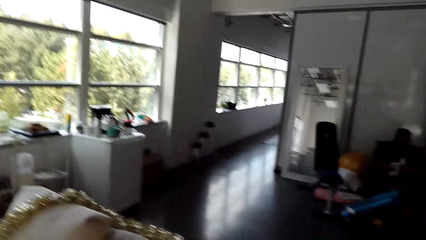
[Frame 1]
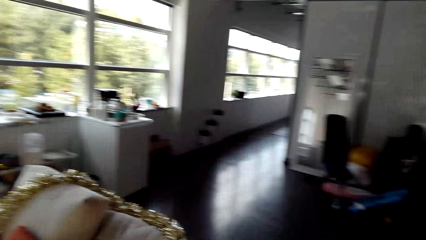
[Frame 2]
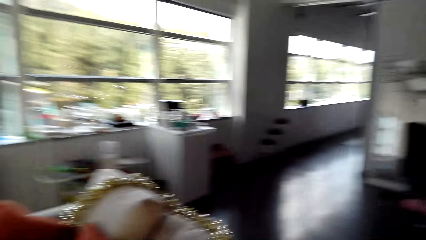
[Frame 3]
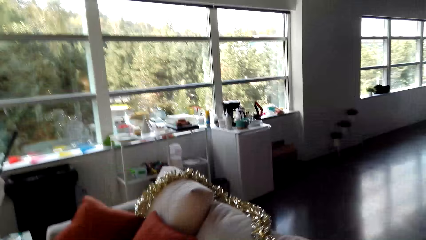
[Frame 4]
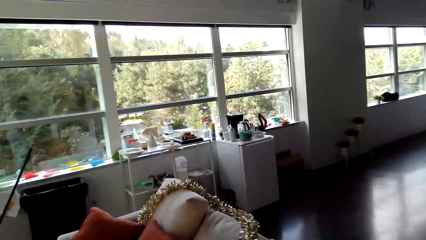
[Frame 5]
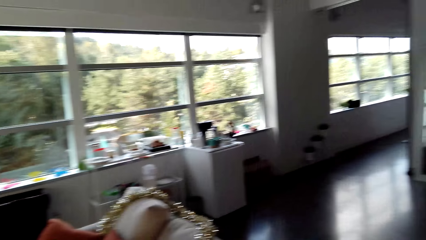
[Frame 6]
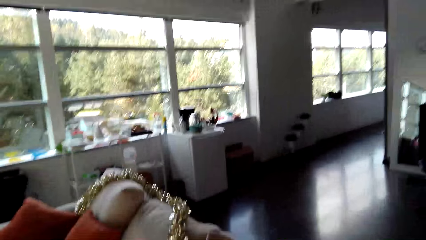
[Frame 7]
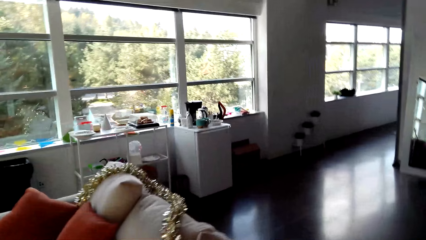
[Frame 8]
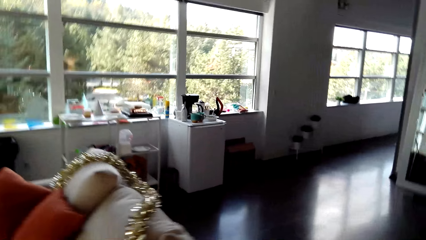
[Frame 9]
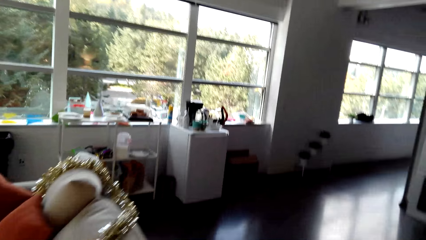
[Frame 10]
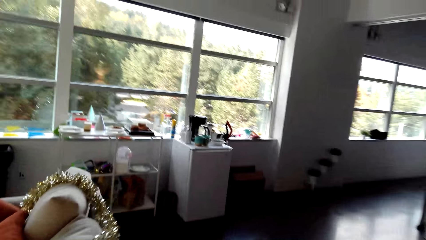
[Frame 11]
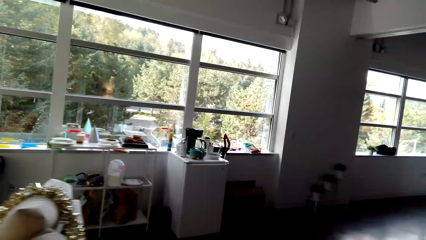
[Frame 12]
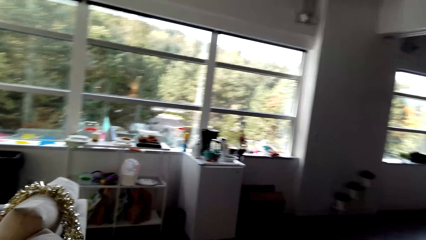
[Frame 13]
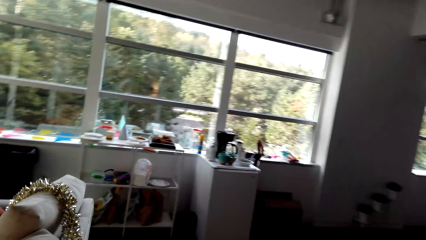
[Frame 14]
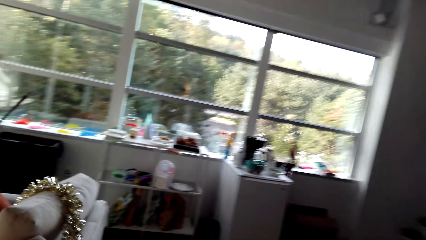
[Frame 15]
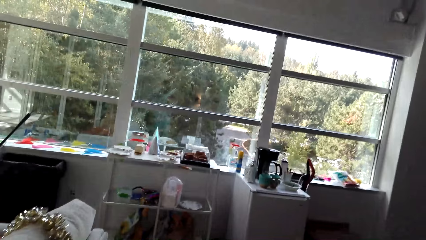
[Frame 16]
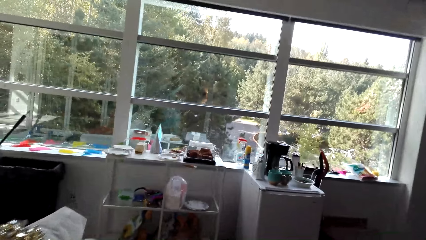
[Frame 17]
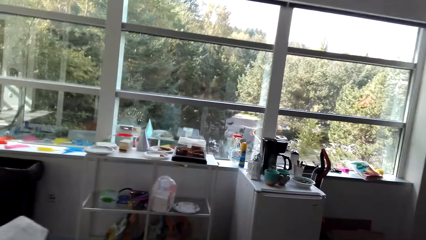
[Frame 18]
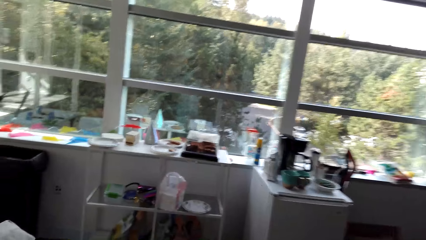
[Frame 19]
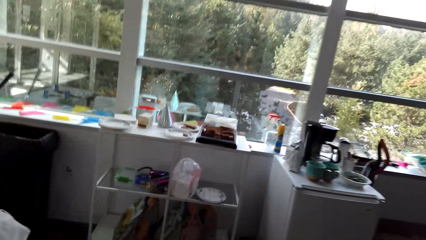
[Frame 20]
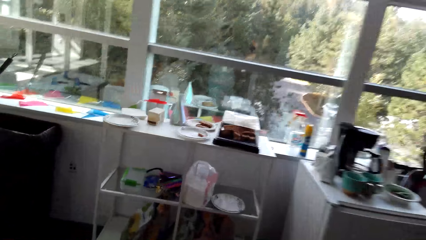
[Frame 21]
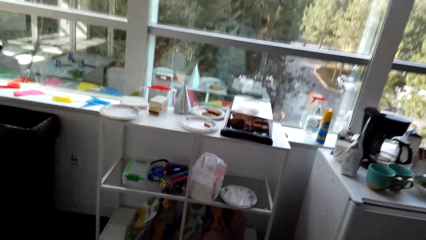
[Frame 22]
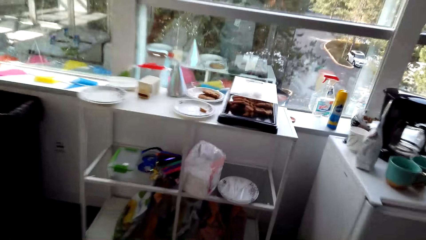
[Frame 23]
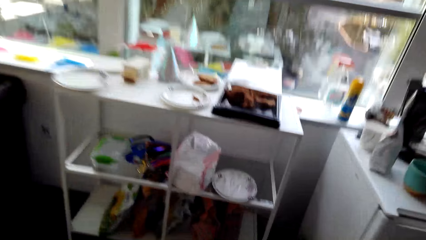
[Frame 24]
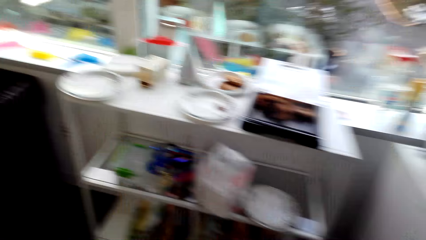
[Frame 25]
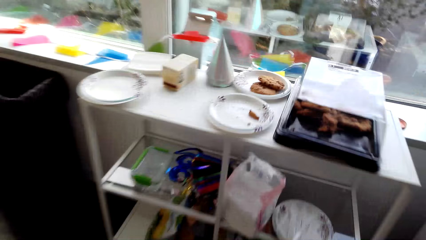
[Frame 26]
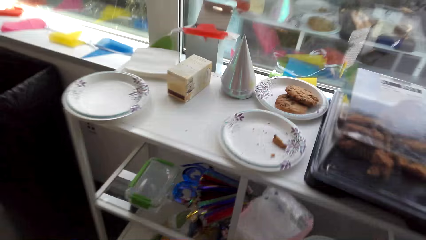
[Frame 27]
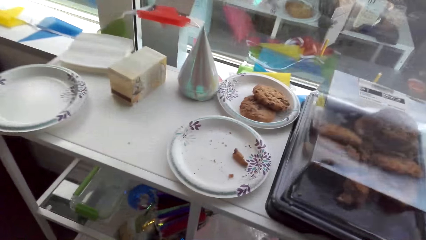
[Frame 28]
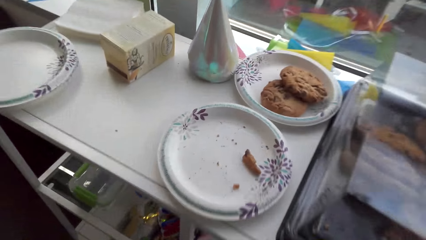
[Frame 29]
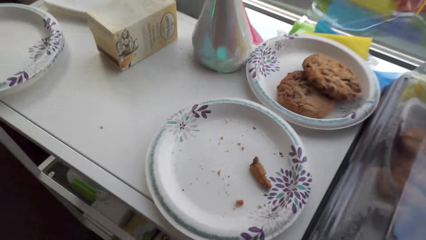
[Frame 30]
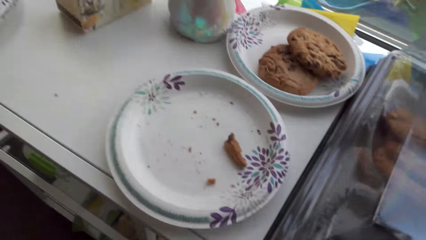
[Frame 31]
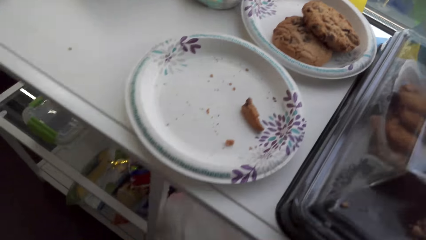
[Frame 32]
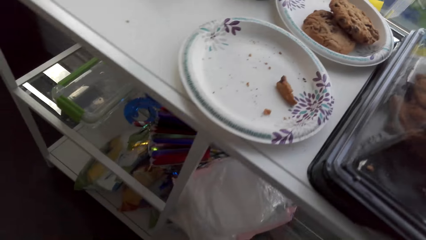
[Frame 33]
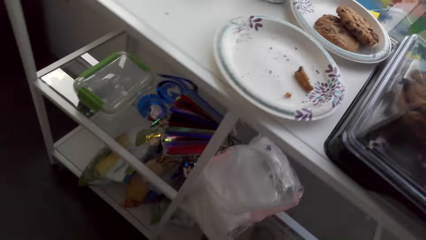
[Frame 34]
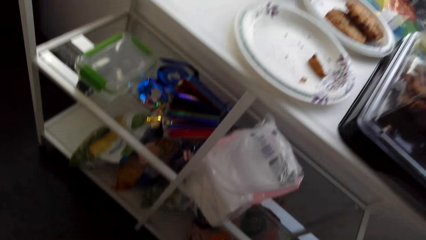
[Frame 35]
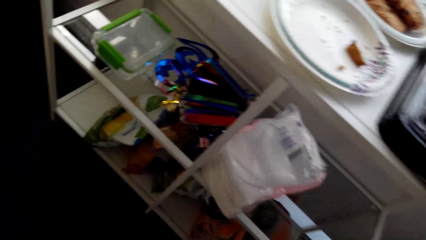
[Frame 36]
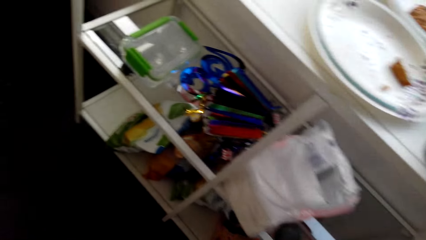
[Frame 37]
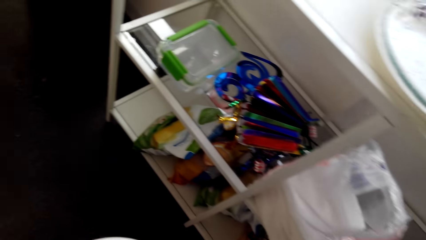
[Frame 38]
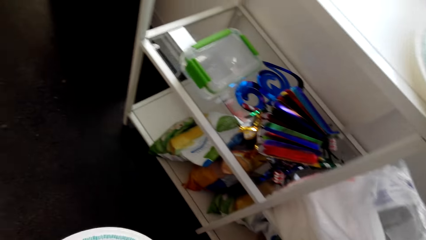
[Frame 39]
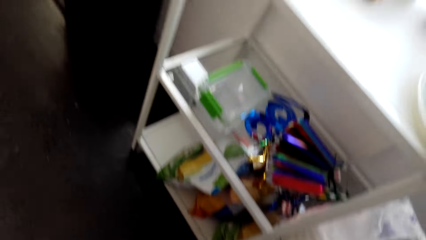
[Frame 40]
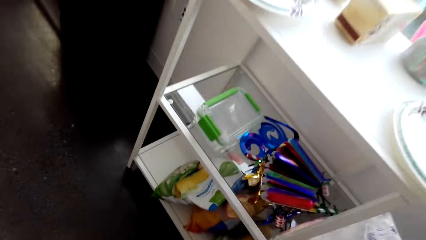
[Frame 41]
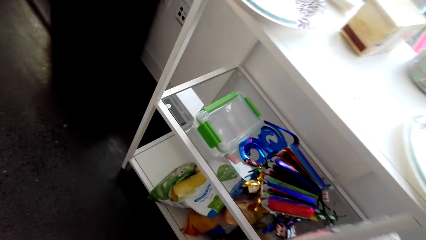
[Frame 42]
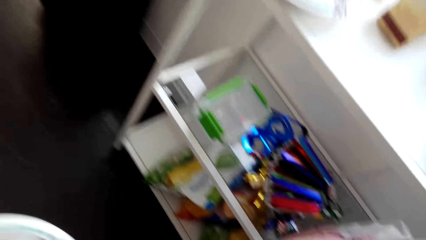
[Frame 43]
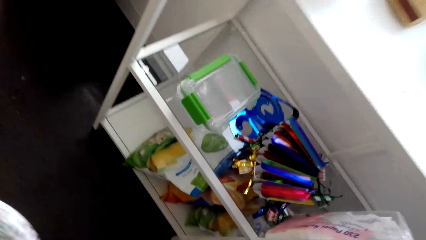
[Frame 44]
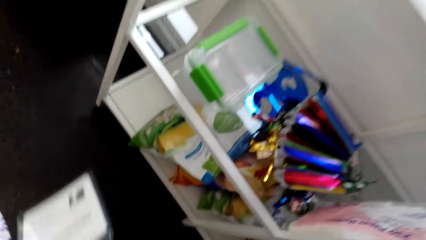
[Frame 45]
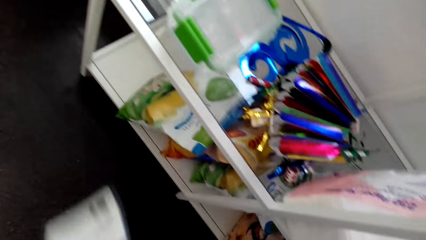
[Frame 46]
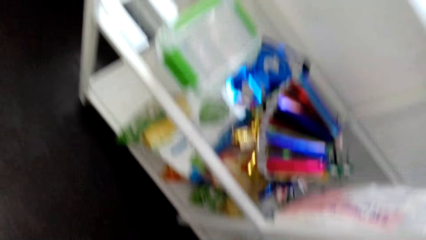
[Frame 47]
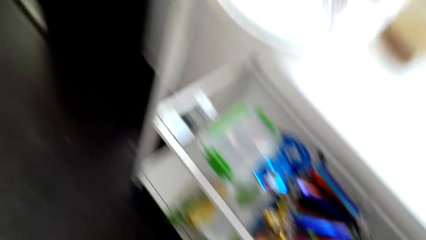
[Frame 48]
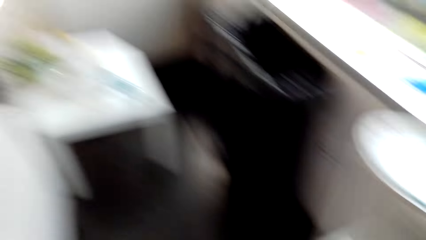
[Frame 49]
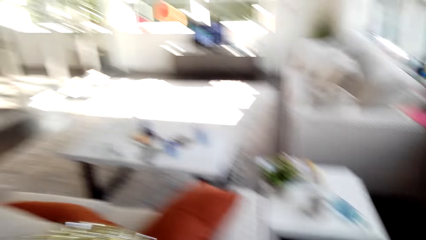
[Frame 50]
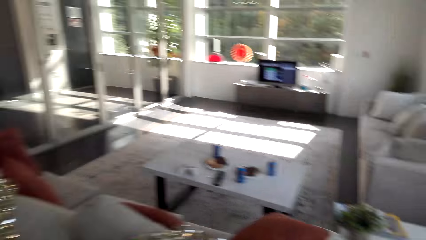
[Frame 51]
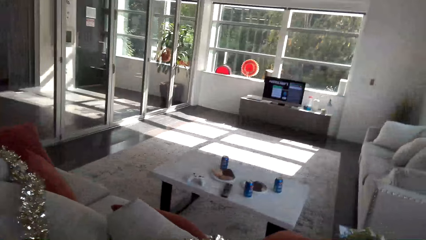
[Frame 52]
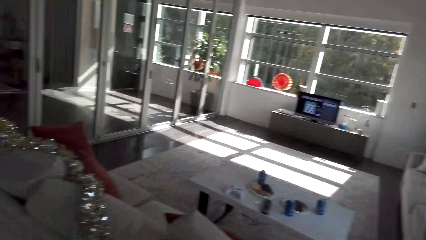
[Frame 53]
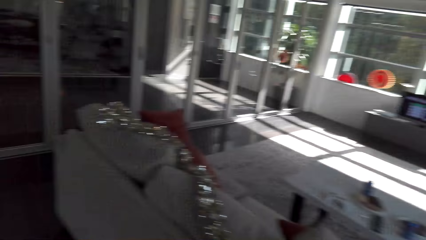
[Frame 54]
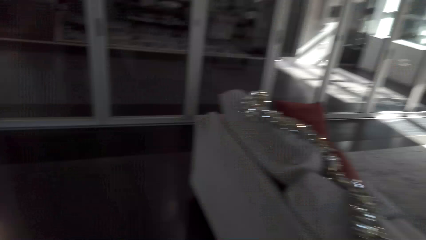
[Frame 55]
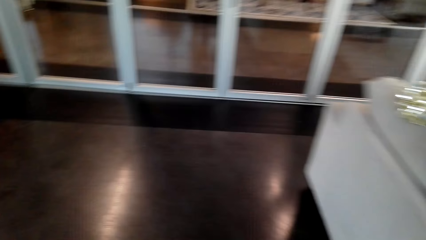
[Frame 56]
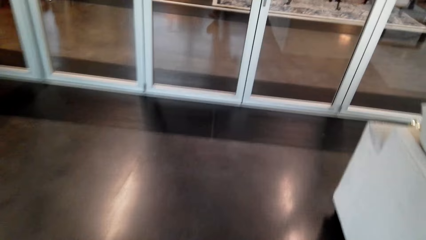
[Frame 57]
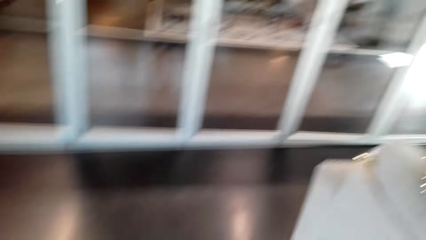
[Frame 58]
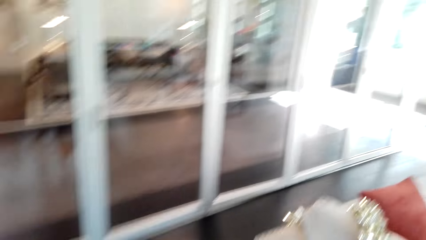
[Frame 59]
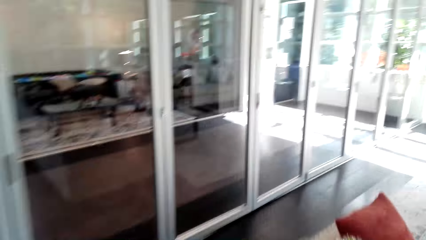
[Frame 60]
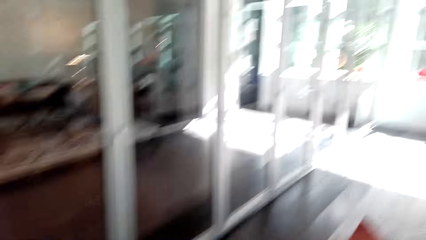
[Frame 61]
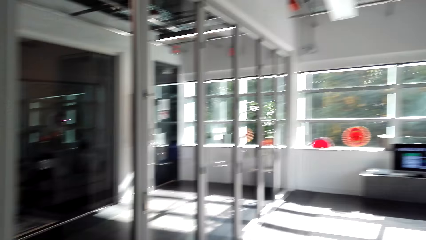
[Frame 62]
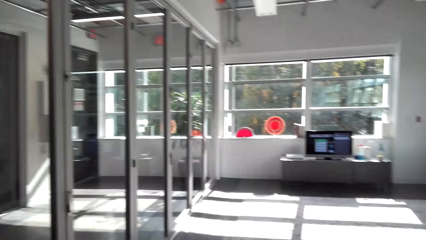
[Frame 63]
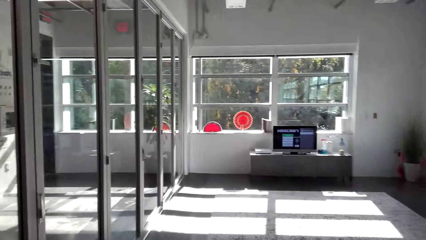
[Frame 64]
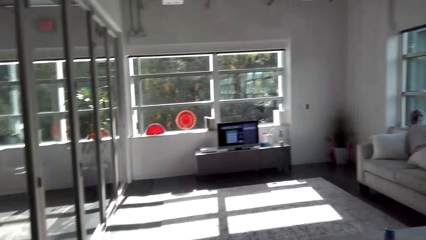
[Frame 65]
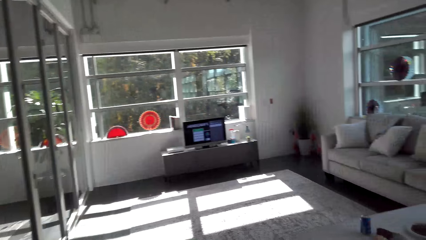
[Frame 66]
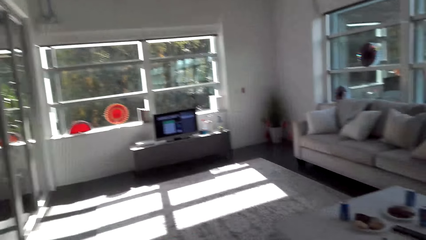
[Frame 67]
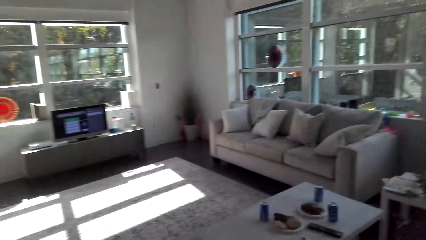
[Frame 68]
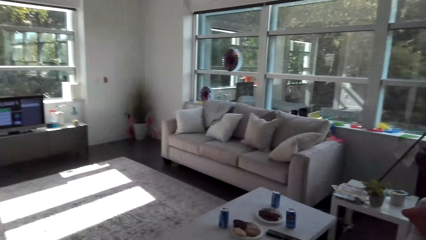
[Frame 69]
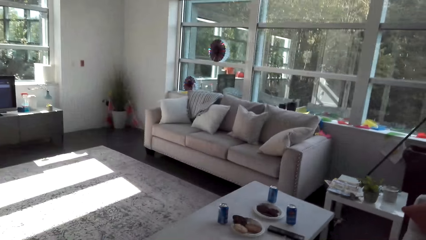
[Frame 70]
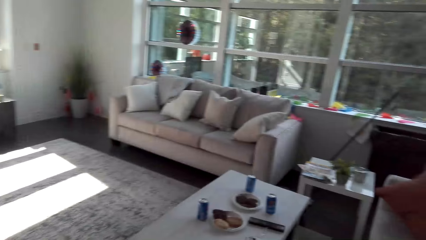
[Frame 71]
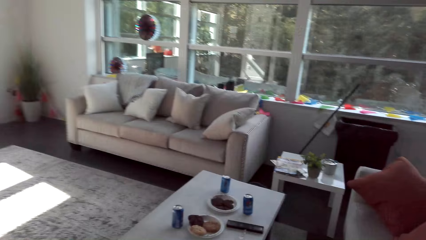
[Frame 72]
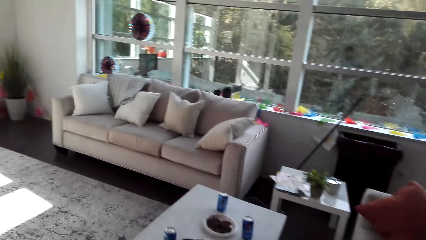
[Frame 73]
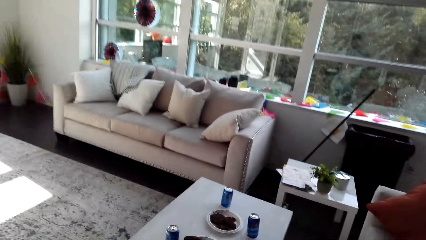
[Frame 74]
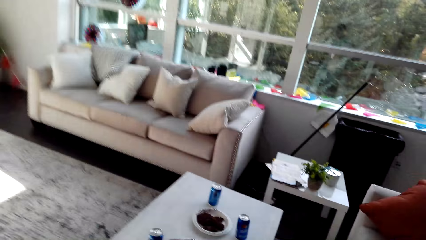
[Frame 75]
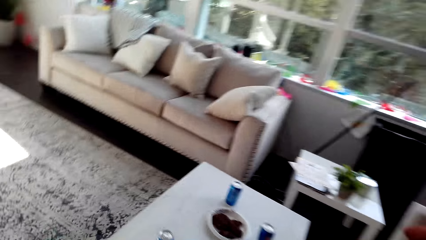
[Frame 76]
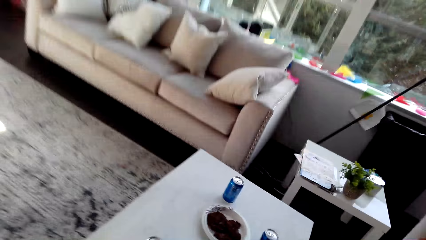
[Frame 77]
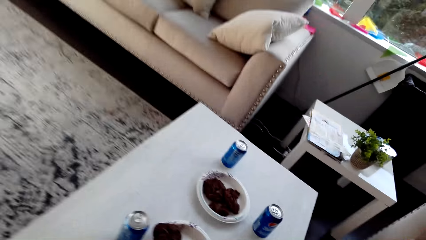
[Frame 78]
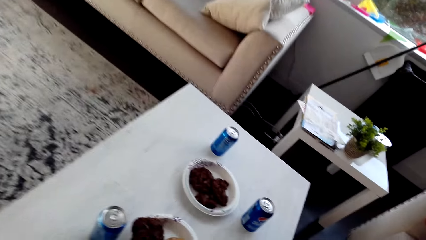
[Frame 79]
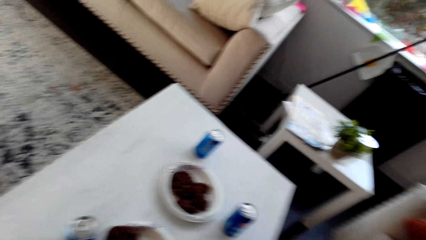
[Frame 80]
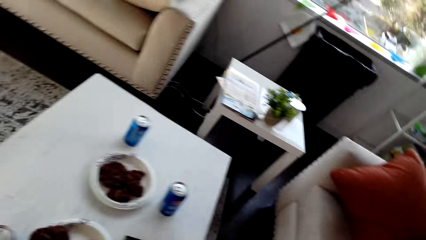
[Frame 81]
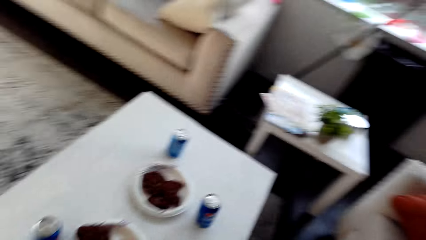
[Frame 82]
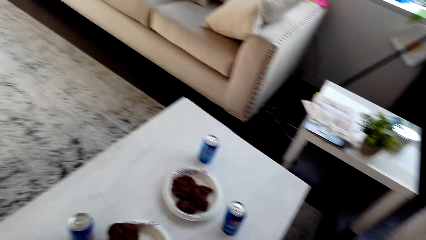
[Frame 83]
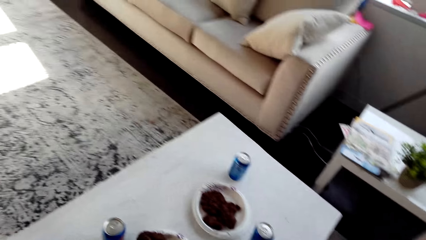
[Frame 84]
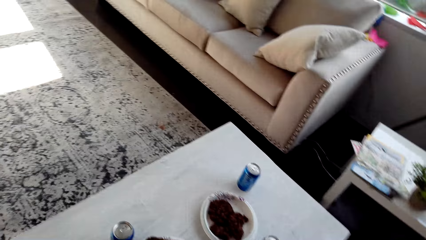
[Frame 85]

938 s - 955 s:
The camera wearer walks around. They pick up something. They look around. They walk around.
